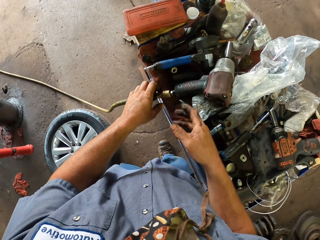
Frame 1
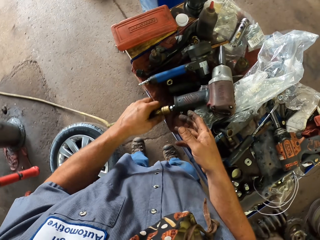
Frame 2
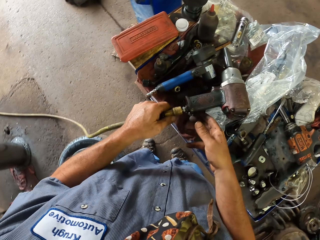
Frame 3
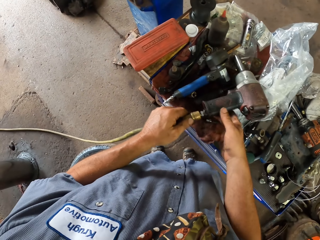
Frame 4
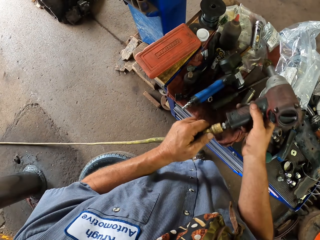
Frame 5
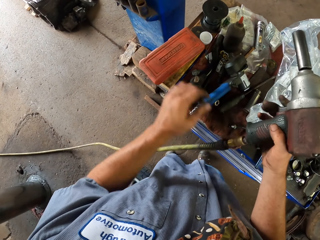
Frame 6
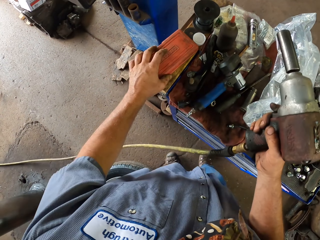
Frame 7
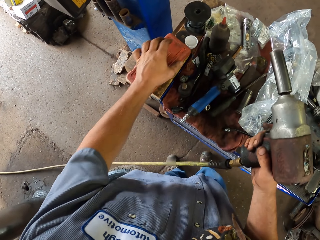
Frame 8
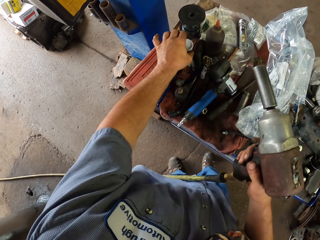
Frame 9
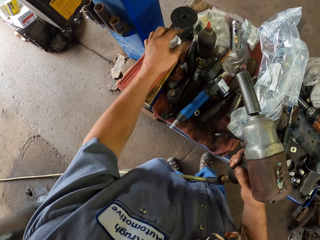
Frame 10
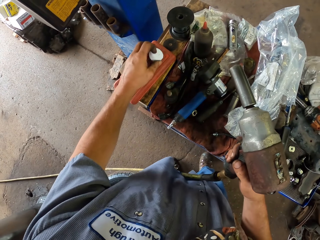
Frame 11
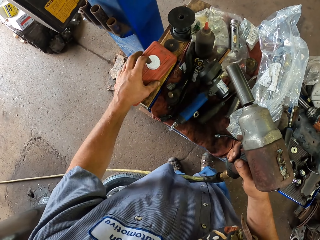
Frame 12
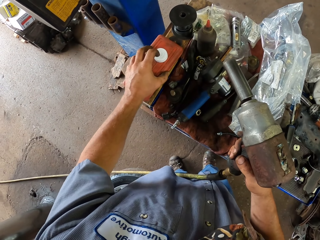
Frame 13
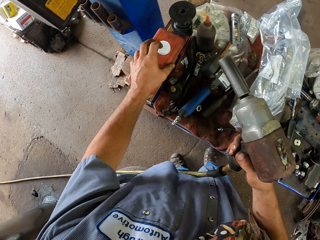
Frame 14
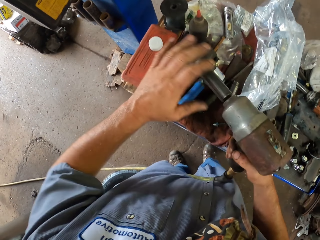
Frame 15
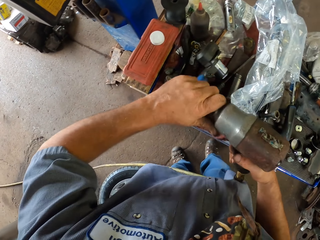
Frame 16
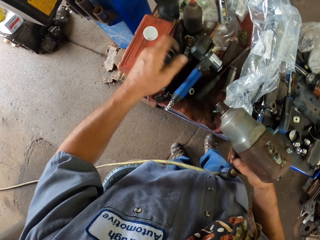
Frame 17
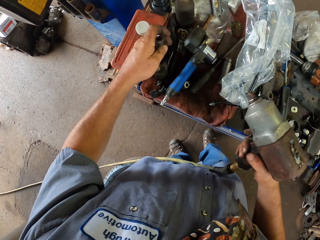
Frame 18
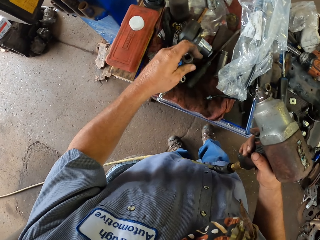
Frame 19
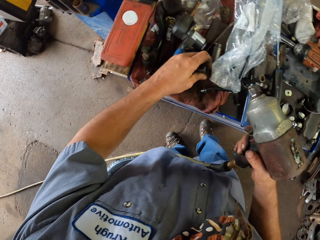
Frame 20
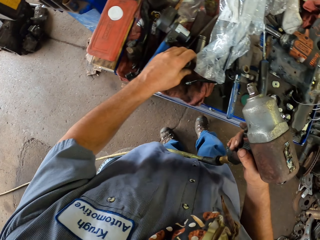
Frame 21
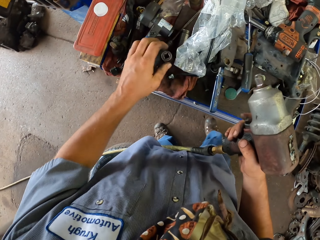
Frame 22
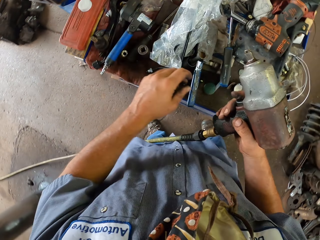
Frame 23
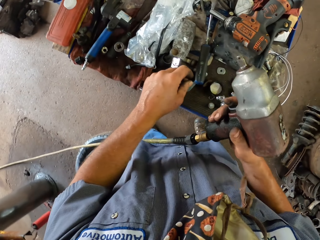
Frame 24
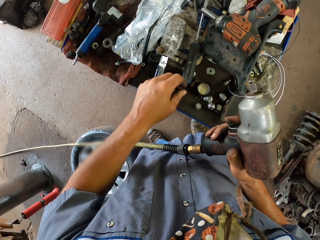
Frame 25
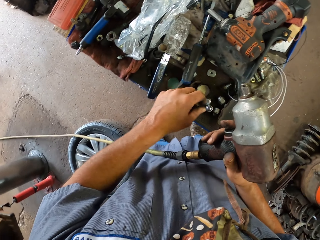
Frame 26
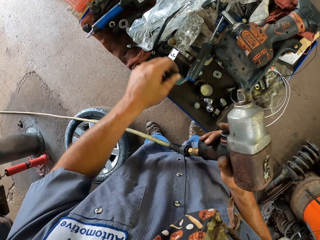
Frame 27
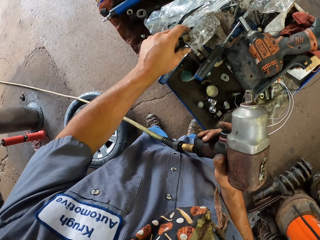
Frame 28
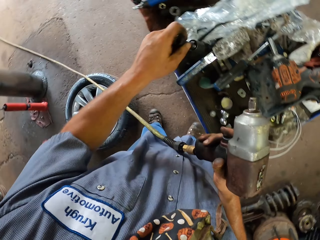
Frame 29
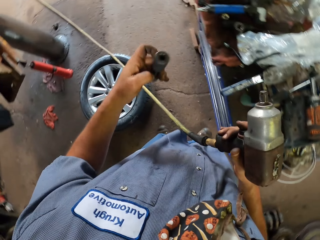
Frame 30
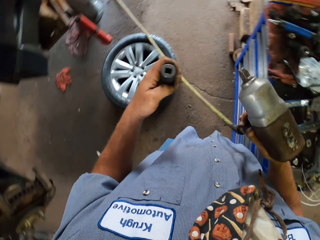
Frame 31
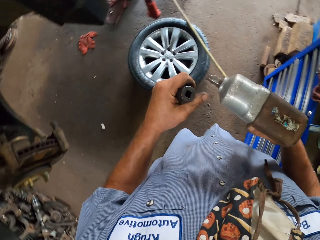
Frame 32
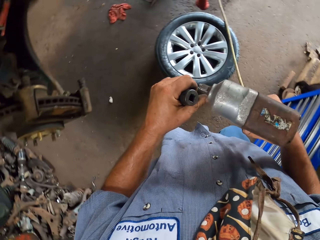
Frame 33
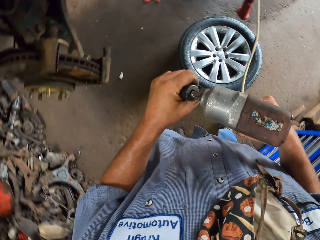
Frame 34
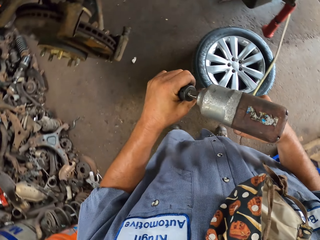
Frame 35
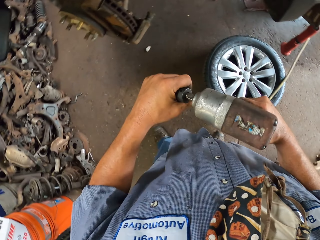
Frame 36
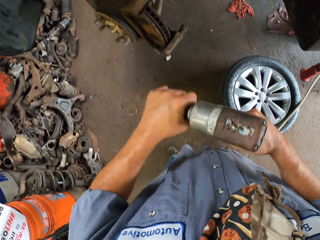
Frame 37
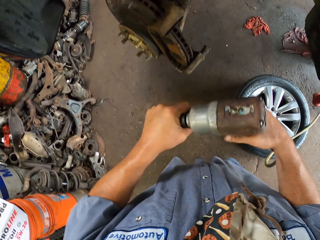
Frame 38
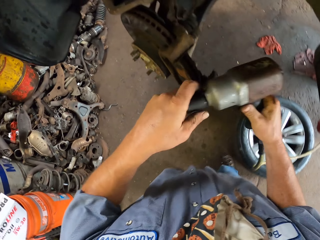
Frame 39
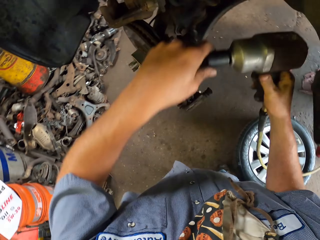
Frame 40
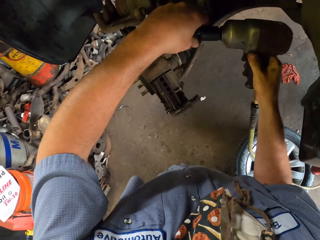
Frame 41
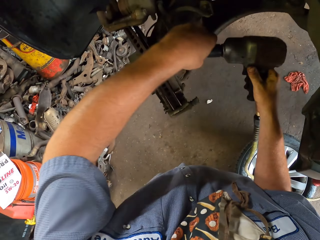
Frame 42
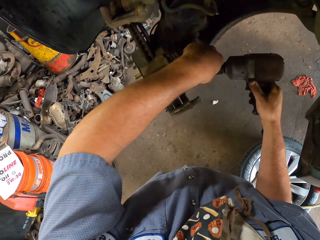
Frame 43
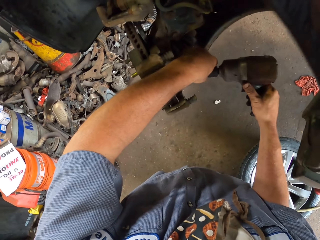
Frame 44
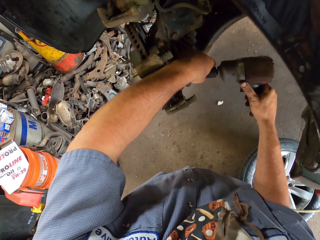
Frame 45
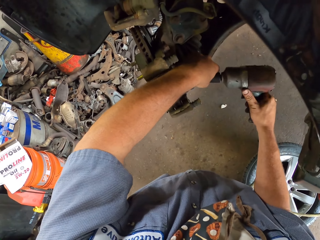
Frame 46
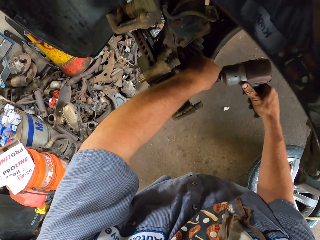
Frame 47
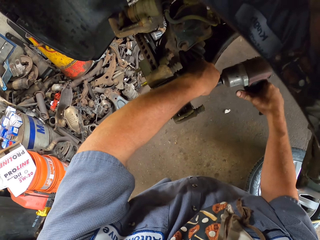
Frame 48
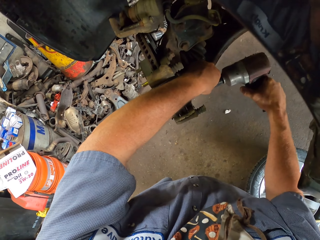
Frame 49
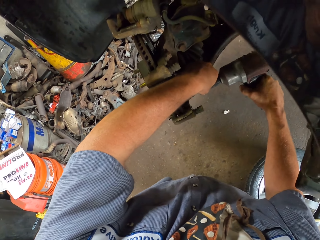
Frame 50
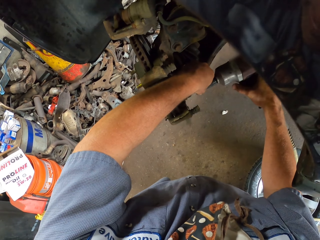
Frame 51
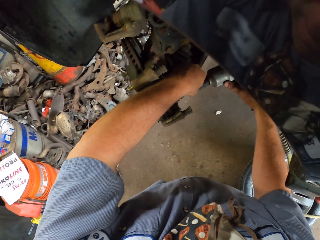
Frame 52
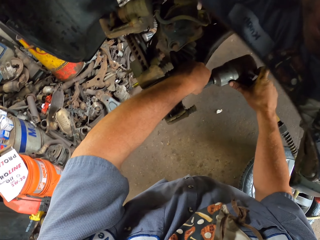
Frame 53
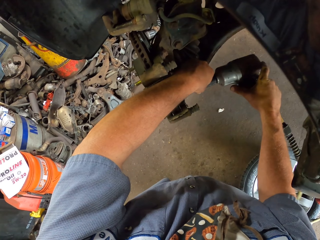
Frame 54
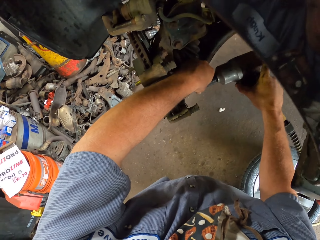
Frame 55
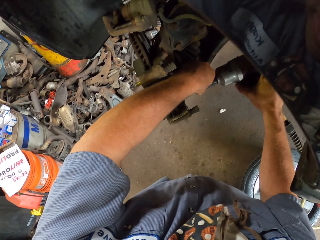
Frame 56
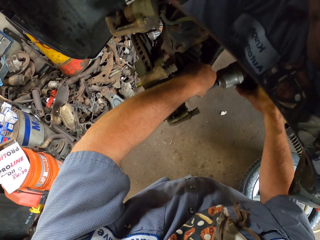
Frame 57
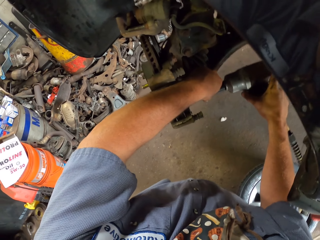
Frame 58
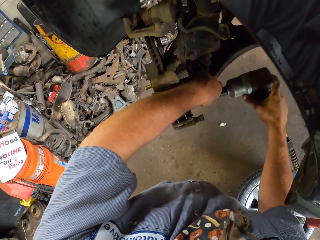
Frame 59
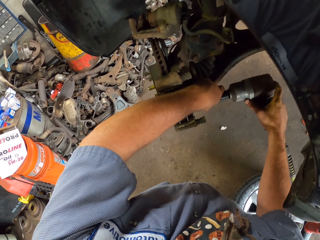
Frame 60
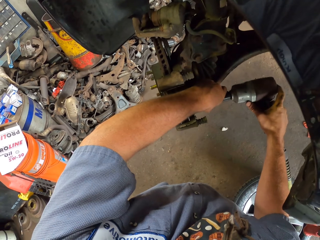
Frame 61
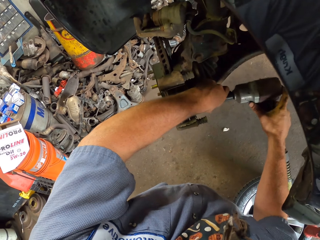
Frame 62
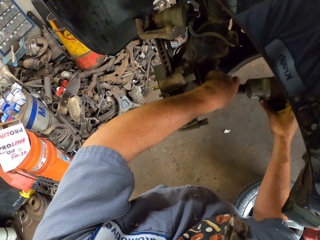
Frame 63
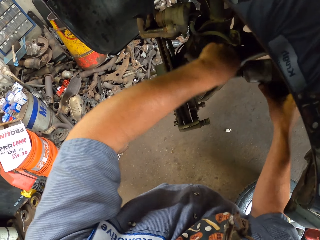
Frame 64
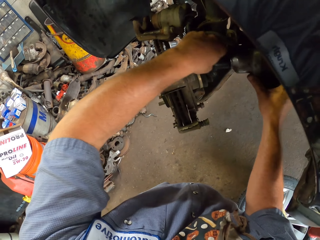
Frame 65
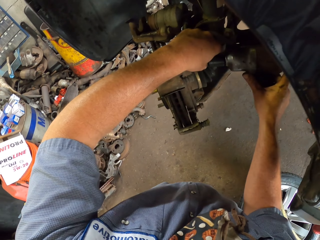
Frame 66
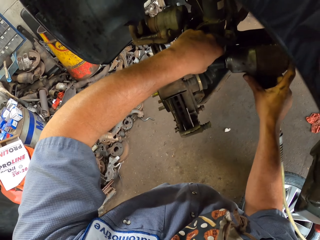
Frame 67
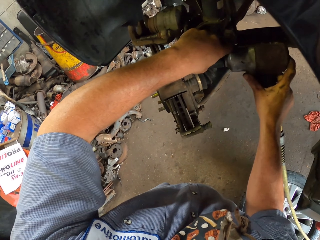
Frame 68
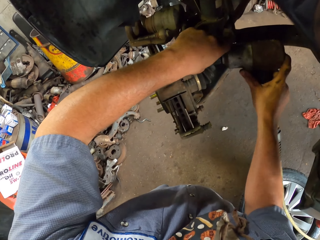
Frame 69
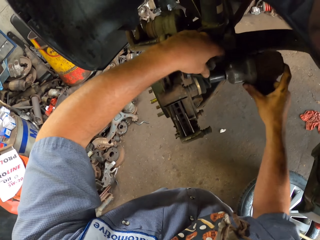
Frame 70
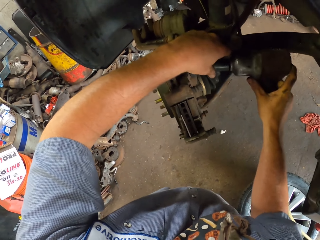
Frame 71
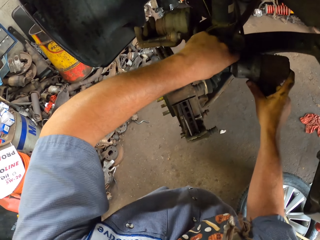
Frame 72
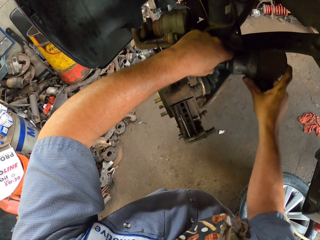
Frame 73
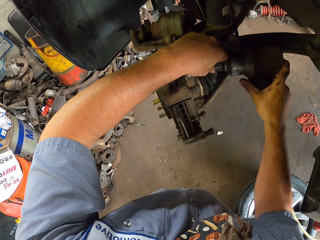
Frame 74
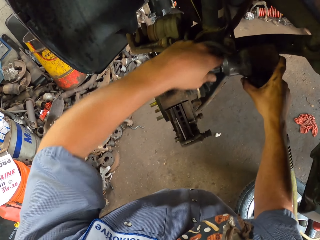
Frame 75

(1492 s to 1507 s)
The camera wearer flips a plastic container lid. They remove the bolt head from the air gun. They pick up the air impact wrench from the counter. They move a bottle cap from the counter. They place the bolt head on the tool cabinet. They replace the bolt from the air impact wrench. They pick up the bolt head from the tool cabinet and attach the bolt head on the air gun. They loosen bolts from the car wheel. They operate the air impact wrench on the wheel of the car.

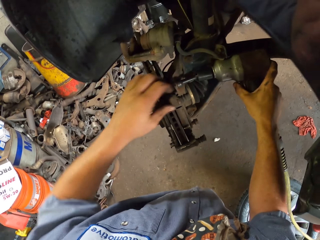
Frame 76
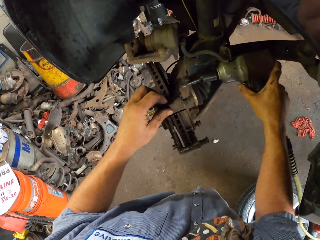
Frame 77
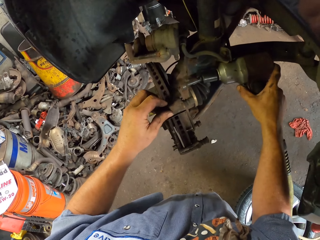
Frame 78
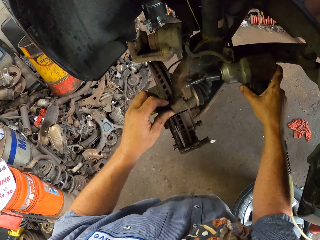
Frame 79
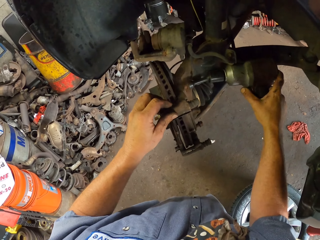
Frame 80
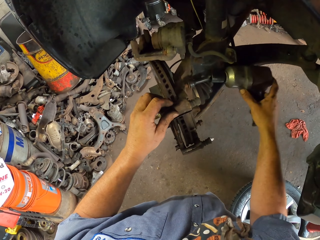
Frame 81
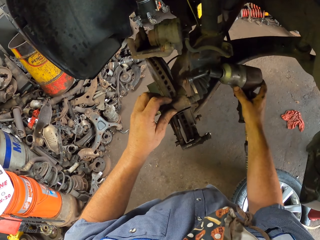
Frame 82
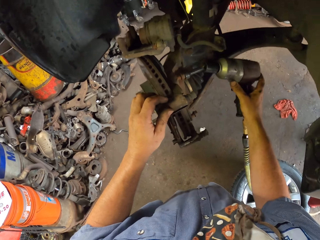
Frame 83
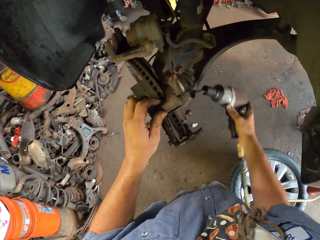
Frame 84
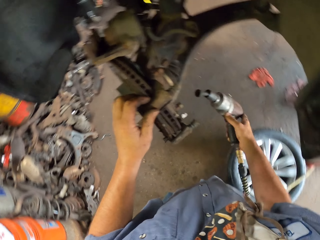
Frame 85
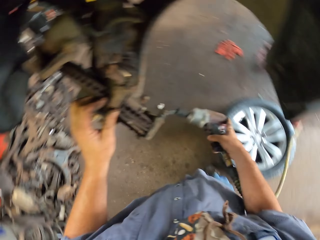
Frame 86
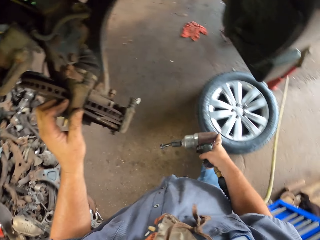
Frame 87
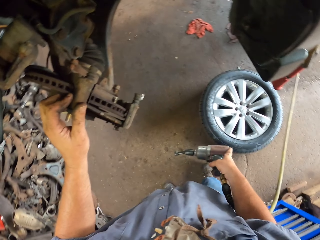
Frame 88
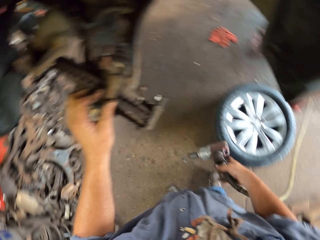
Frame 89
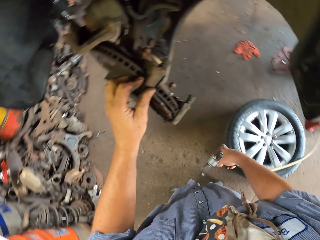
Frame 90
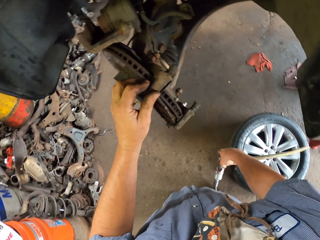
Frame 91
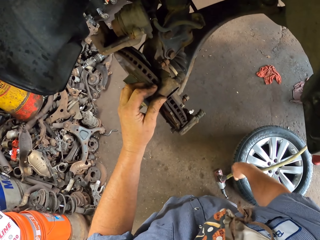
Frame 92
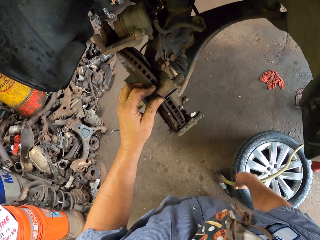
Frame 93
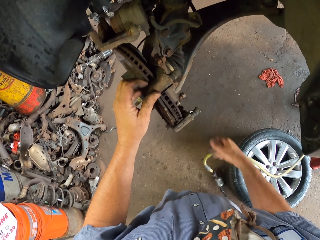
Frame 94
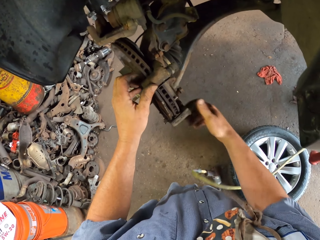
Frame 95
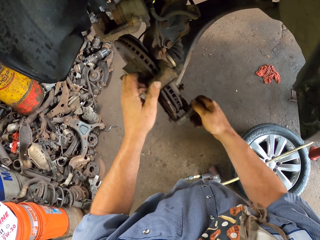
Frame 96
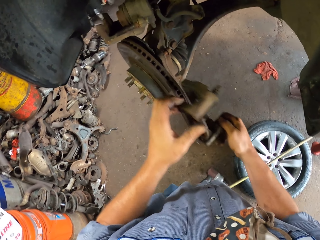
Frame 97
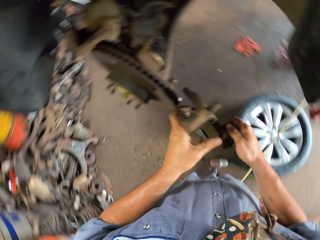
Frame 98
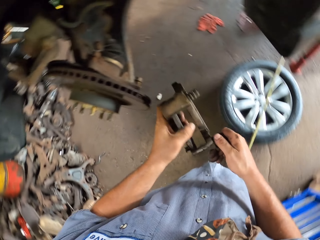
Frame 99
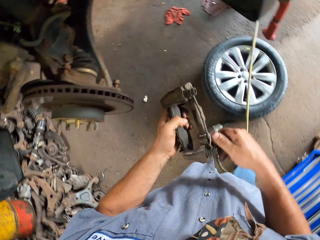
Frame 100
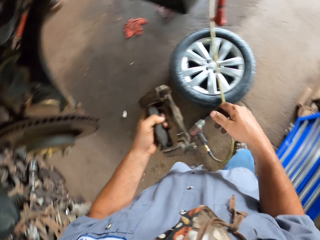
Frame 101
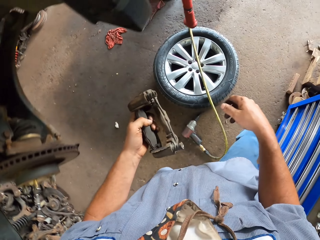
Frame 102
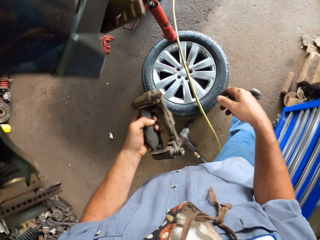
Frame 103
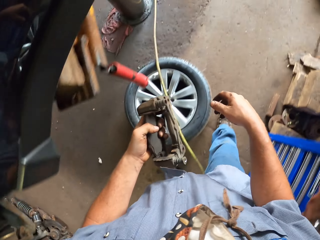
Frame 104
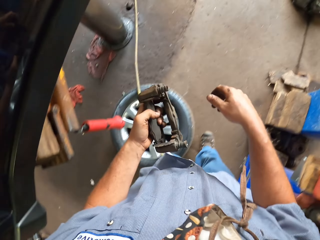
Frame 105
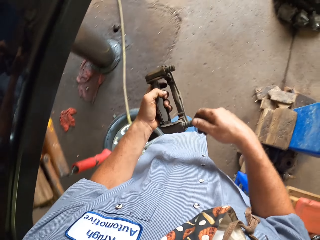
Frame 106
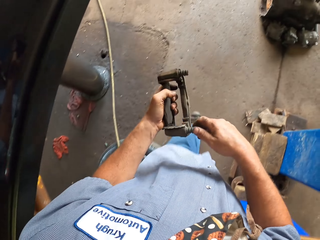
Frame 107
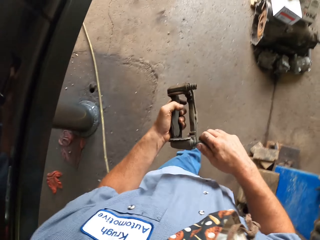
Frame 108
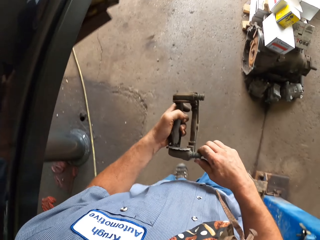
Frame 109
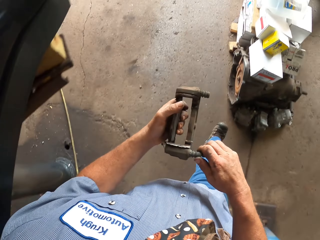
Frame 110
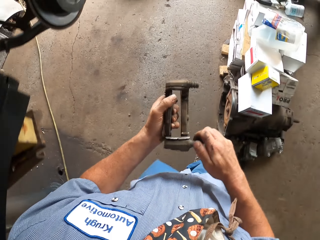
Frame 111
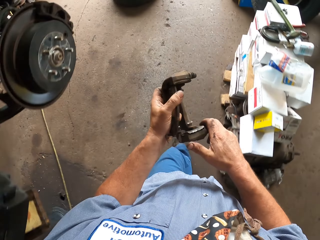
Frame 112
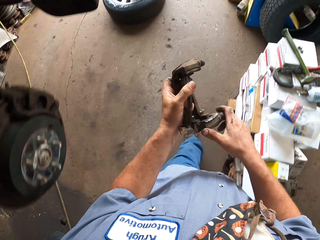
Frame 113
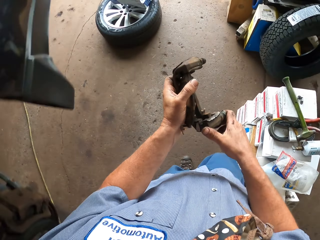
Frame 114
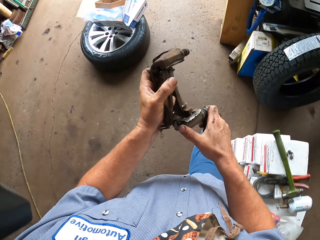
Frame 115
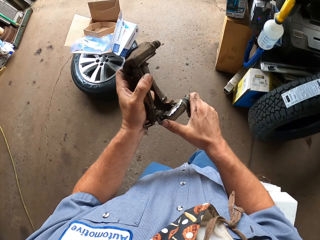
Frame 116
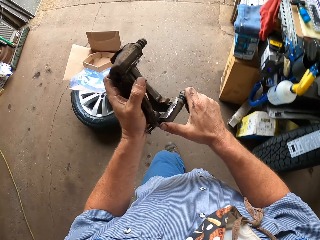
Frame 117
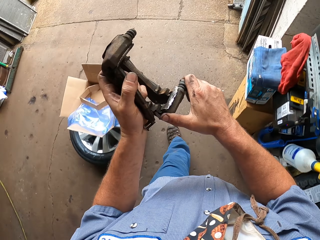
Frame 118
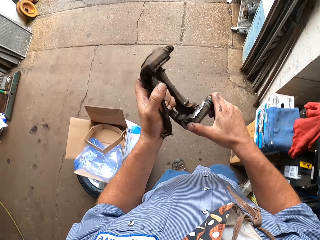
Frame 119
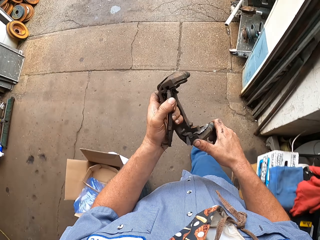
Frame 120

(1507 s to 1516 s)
The camera wearer removes the hold-down pin from the car. They remove the brake caliper. They place the air impact wrench on the floor. They remove the brake pad from the car. They move around the room with the brake pad.
